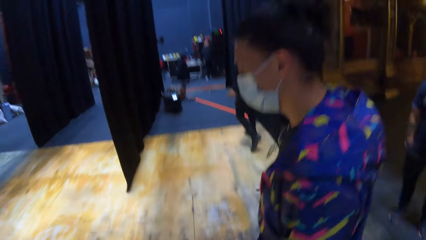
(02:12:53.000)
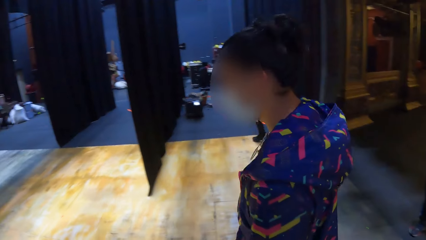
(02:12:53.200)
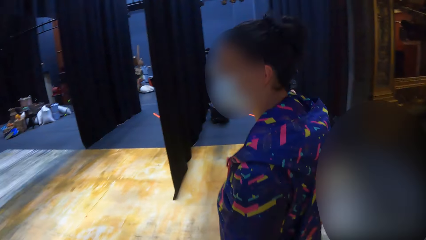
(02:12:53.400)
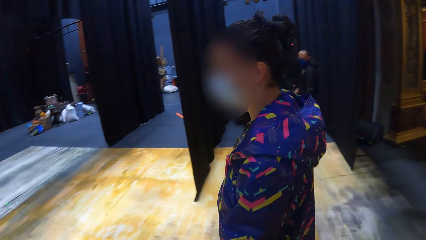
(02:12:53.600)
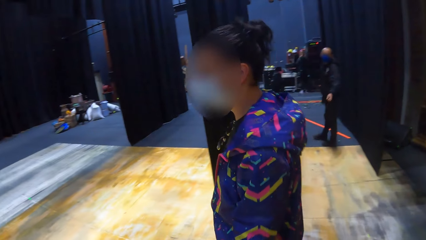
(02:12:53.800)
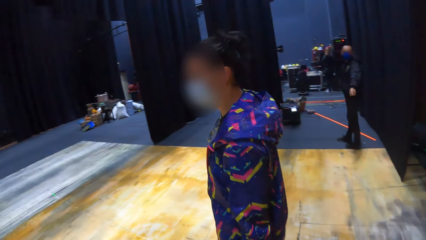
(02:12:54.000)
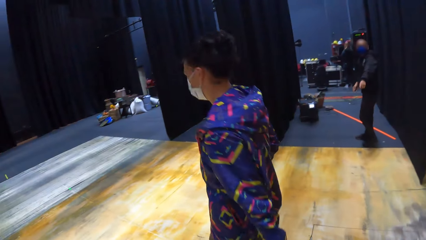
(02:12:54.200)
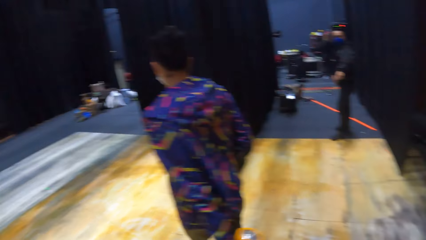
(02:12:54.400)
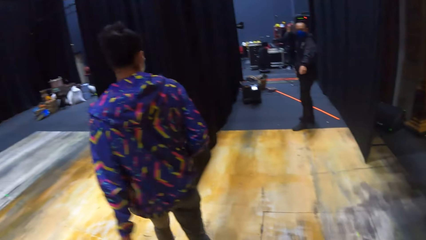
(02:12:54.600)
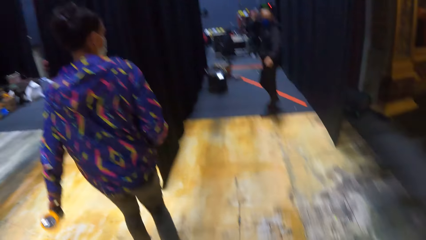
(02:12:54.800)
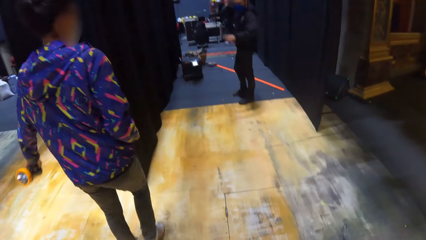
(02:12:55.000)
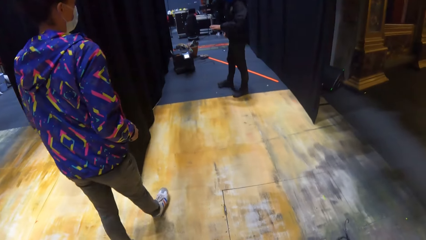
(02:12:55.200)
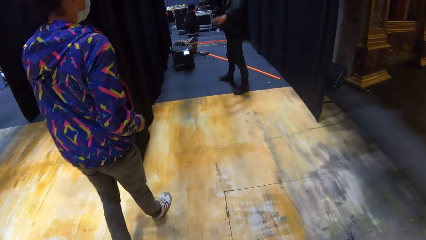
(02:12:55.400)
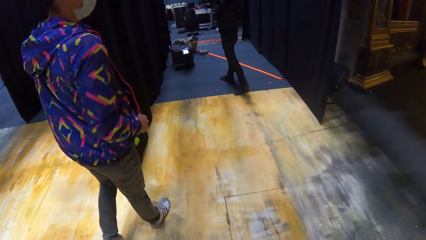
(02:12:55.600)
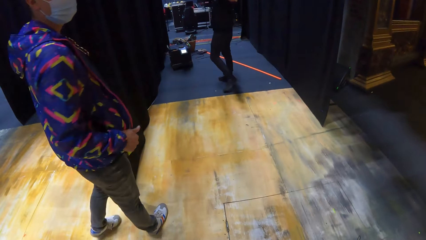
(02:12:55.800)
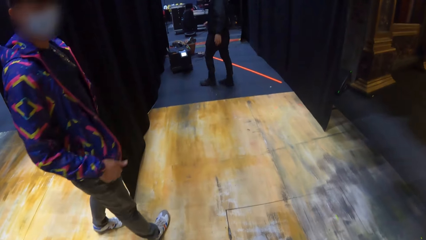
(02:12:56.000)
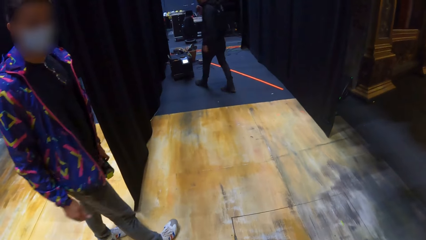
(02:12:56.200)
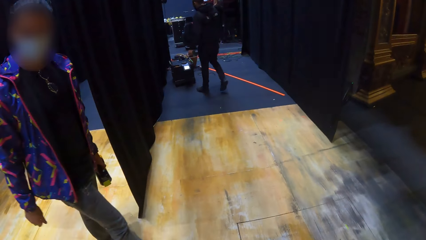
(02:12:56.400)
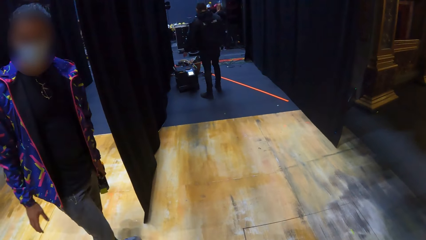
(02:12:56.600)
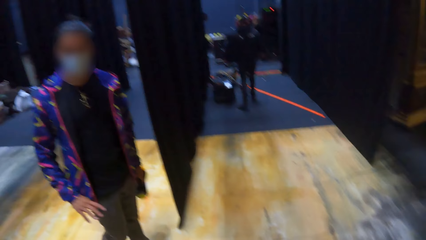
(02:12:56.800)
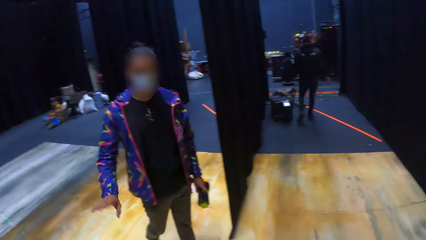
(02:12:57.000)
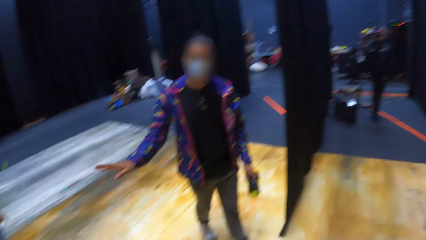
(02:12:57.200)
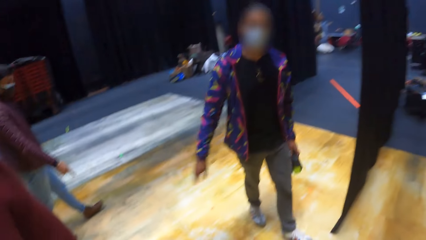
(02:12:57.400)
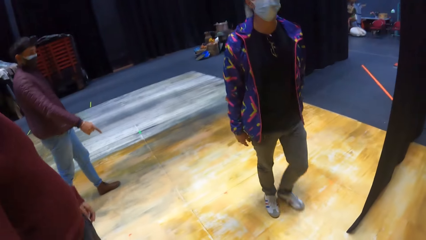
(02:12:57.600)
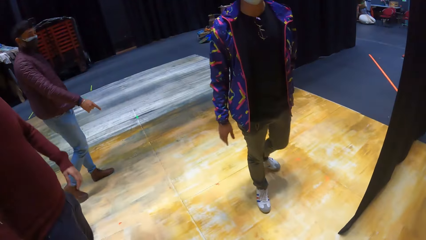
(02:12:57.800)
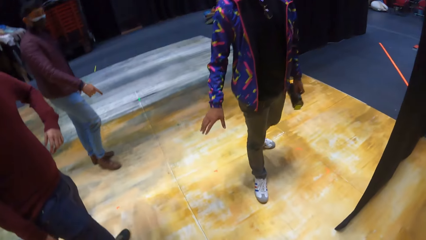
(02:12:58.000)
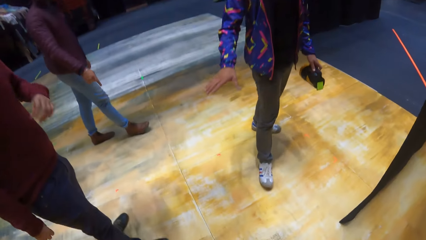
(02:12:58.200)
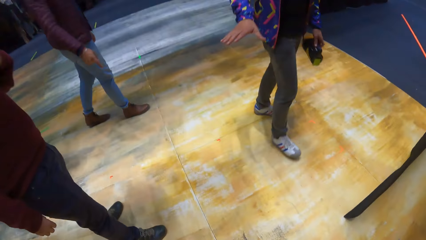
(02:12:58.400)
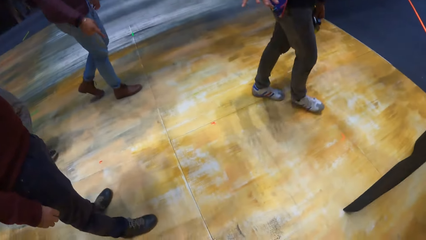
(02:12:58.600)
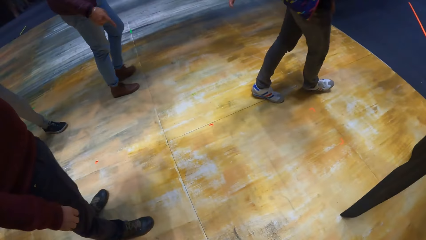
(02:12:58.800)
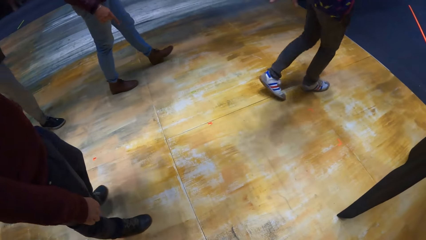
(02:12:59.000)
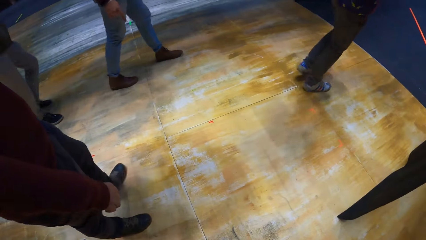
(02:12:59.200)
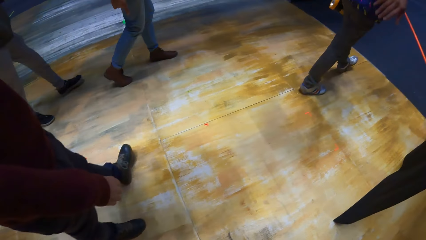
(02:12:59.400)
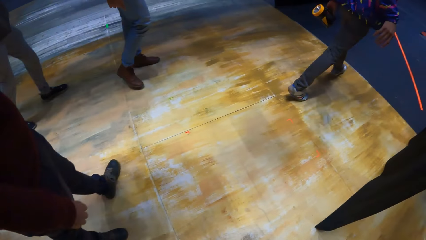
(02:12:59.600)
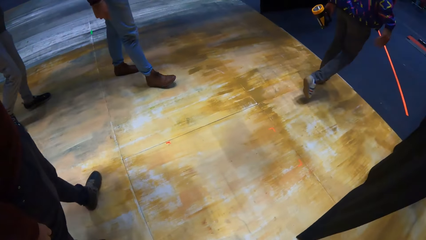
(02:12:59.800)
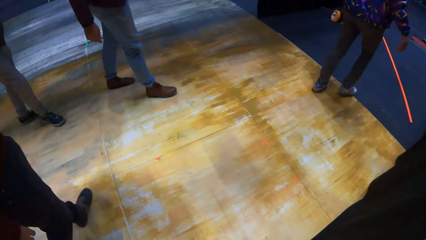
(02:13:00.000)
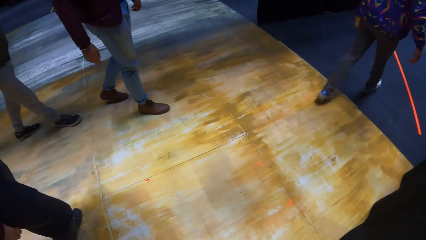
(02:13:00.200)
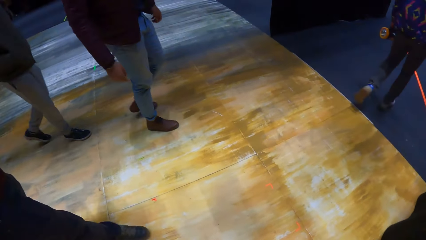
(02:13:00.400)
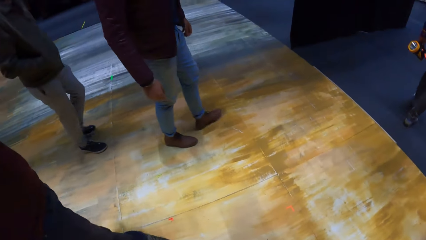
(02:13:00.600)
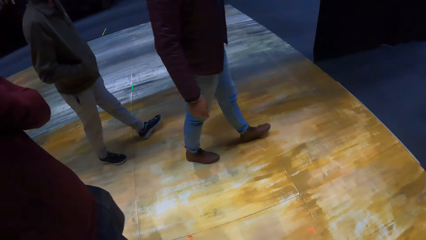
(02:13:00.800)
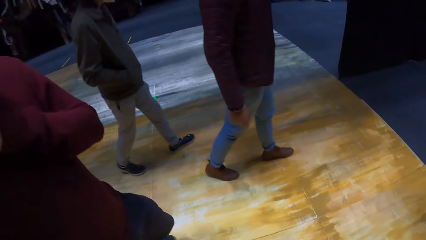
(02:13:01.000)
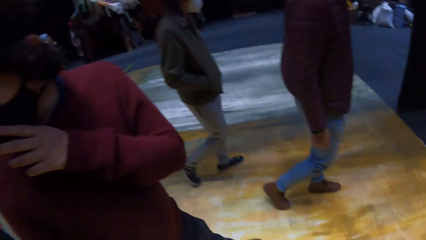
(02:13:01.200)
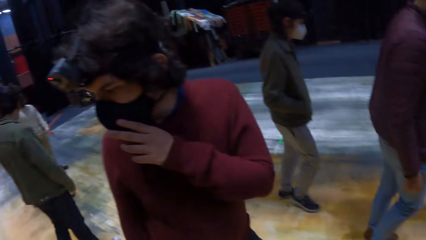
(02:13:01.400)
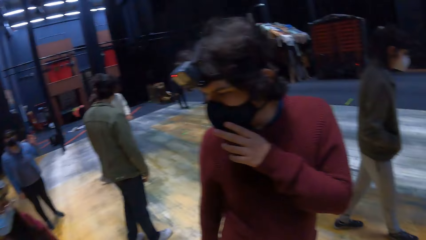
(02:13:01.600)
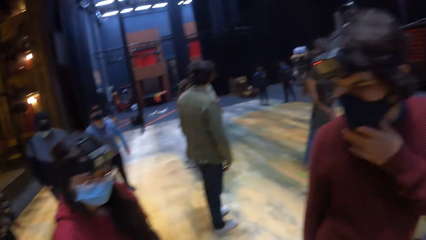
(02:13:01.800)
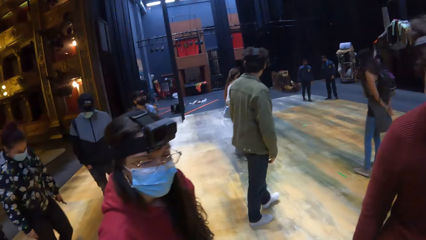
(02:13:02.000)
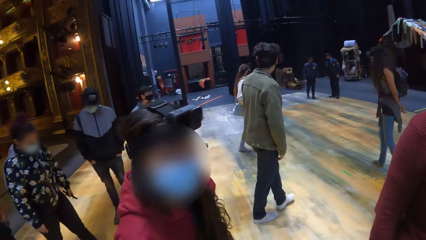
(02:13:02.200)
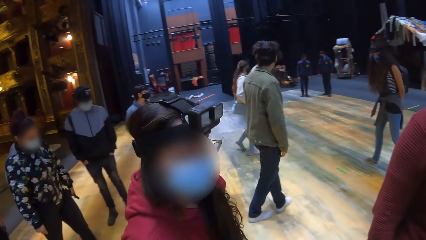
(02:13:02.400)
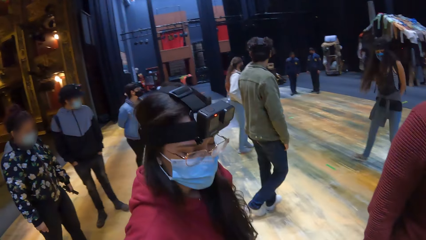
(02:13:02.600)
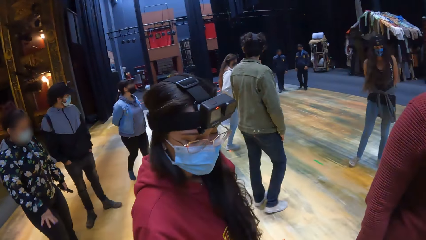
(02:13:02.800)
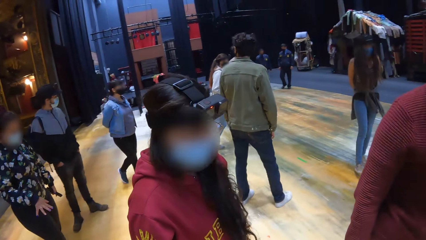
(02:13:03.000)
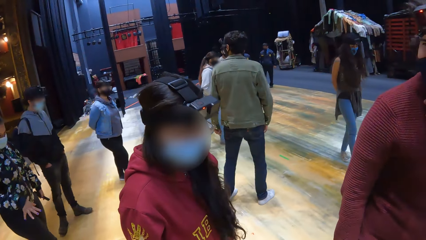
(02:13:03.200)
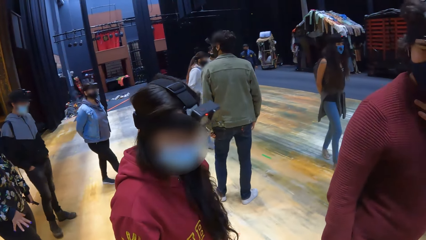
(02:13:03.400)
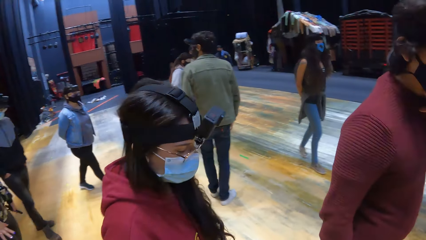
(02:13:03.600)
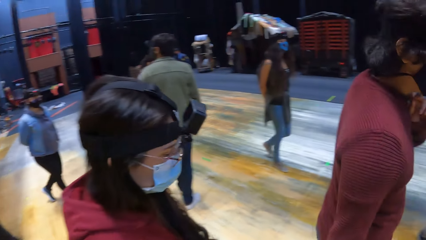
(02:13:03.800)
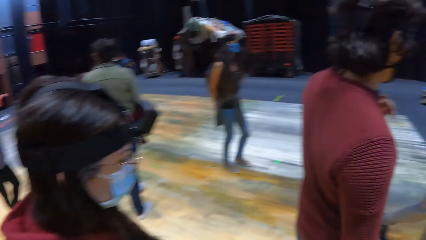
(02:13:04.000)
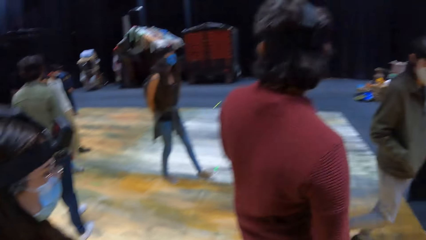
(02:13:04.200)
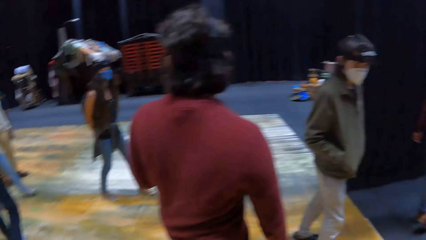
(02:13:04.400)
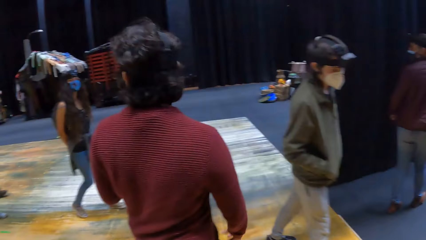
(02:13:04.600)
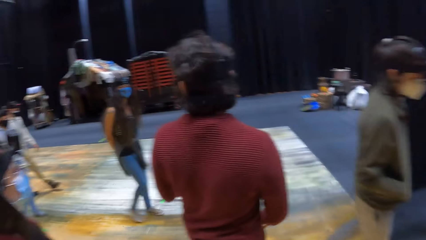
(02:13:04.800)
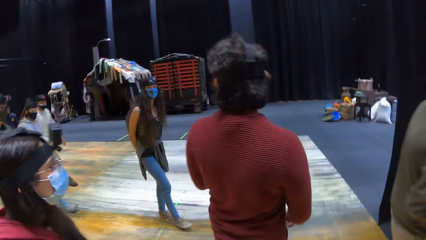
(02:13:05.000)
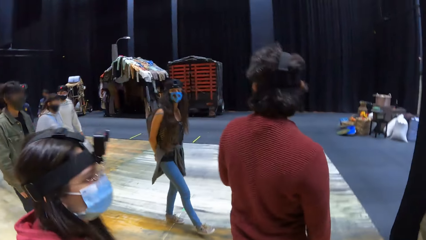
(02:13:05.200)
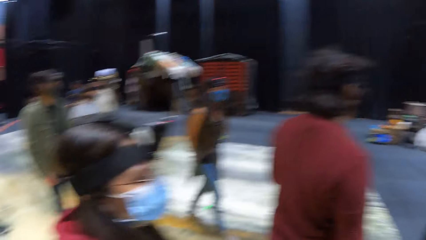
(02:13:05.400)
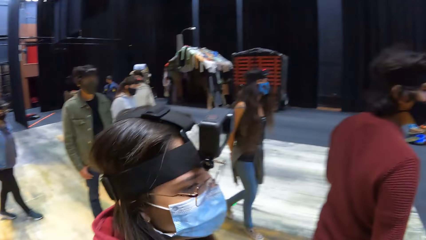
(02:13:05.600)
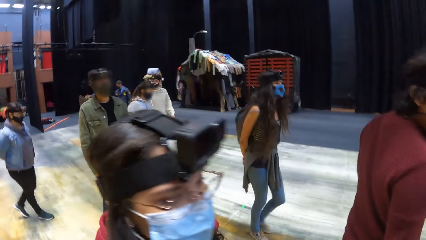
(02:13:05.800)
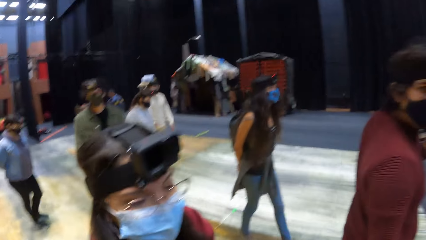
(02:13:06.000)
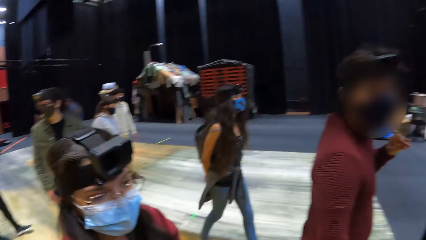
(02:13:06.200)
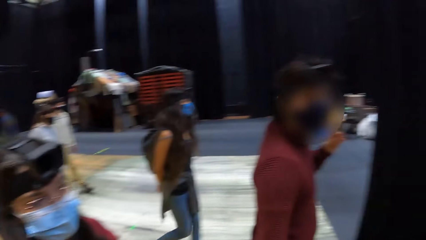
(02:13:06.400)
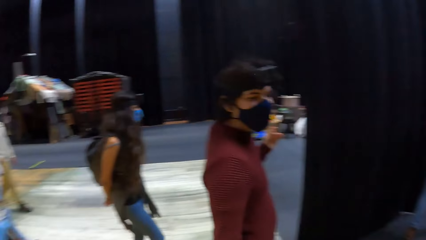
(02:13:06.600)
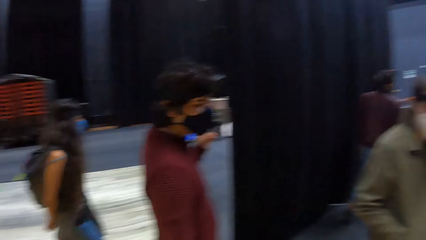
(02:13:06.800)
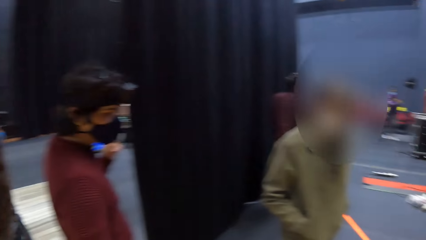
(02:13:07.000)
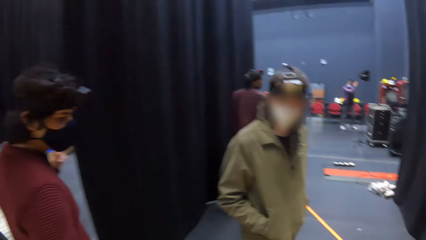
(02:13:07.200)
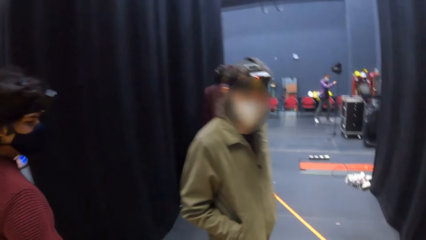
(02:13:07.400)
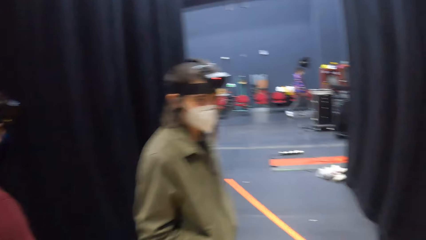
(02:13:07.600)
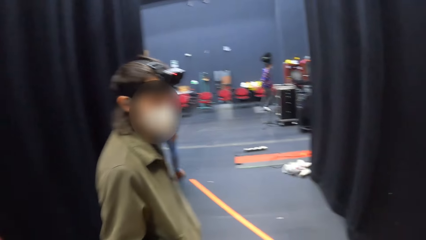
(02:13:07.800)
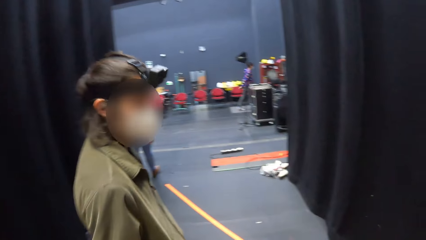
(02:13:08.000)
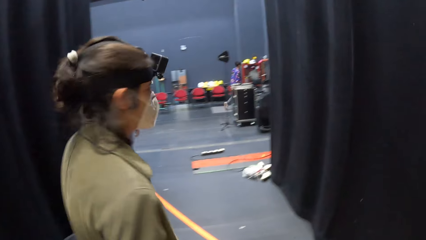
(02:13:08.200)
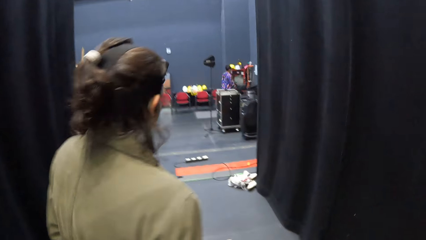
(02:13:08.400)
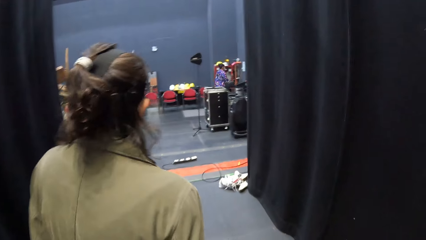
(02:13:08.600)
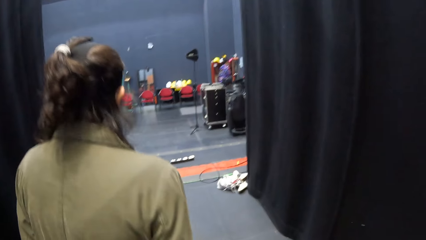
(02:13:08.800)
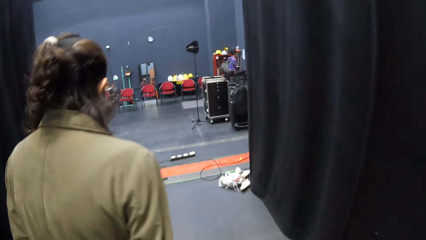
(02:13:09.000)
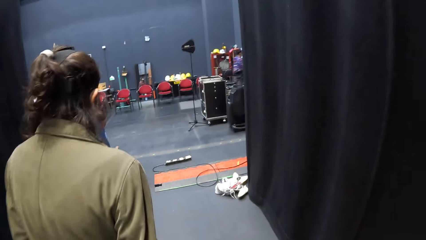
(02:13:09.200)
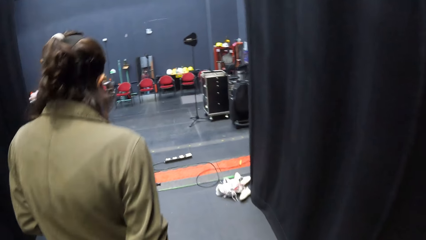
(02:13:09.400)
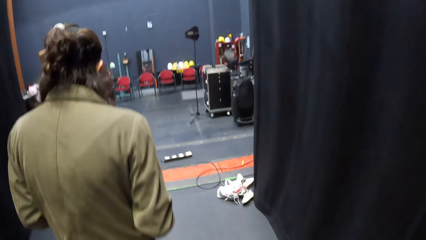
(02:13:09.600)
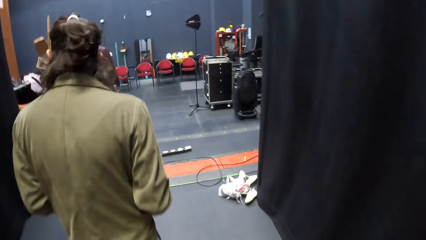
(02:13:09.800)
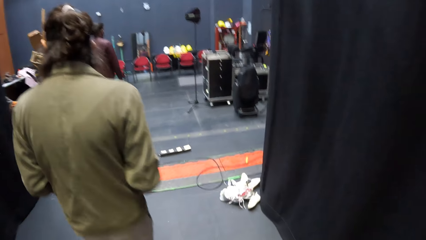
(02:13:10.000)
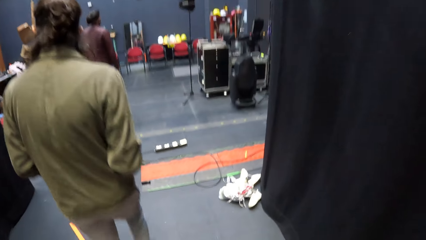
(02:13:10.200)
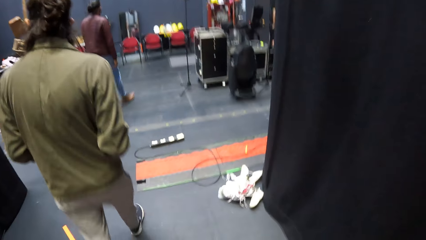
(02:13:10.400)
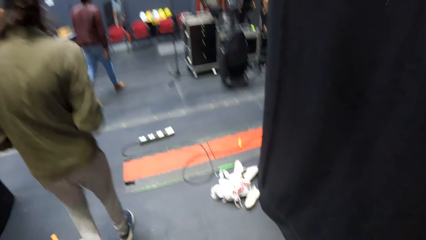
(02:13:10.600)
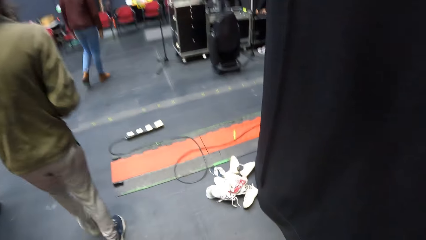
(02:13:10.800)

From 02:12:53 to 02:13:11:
A man walks around and interacts with friends with gestures. The camera wearer converses with another man. The other man interacts with the camera wearer with gestures. The camera wearer walks into a hall with the group of people. They converse with a woman and another man. They look around.
